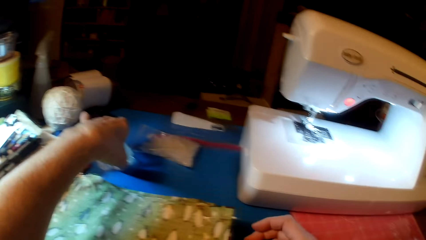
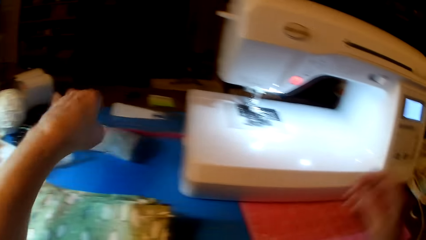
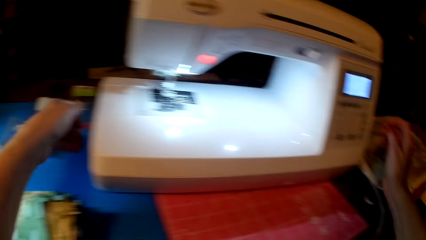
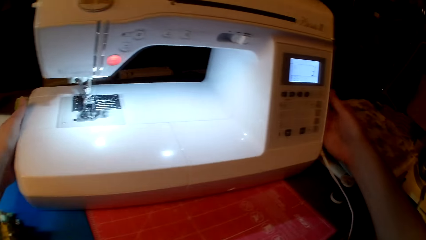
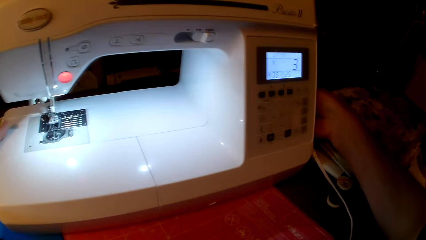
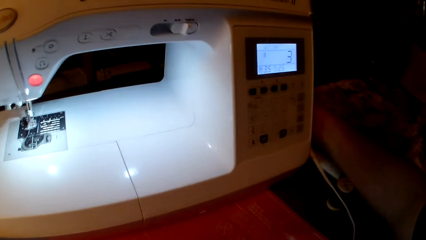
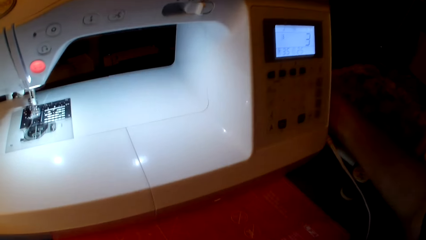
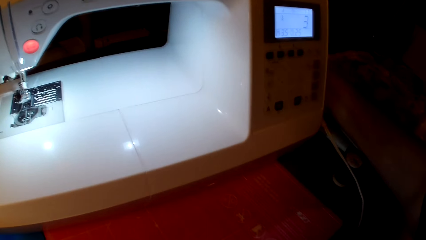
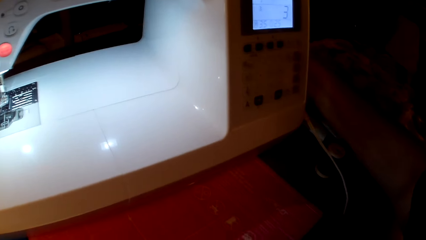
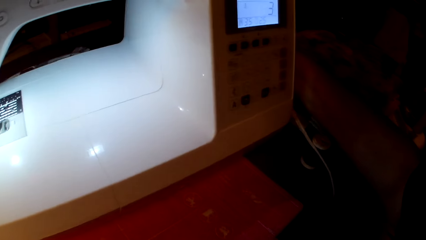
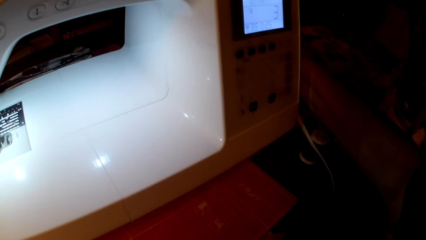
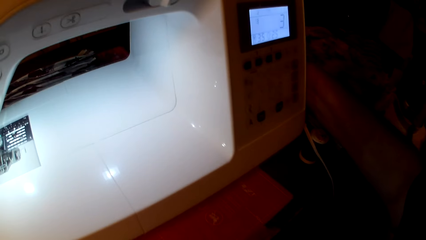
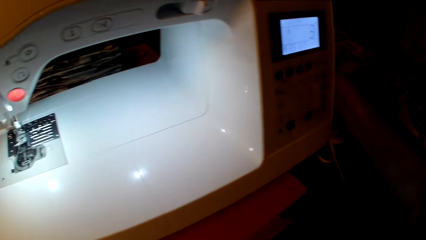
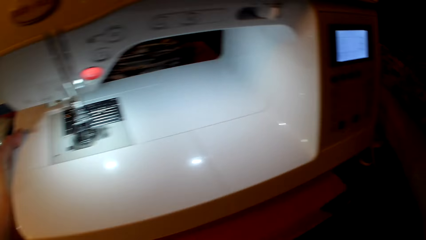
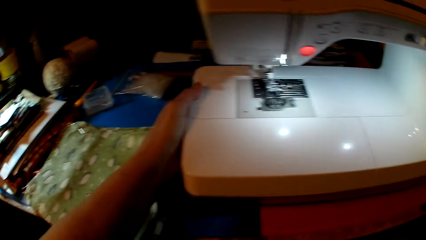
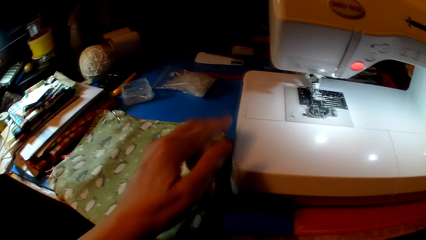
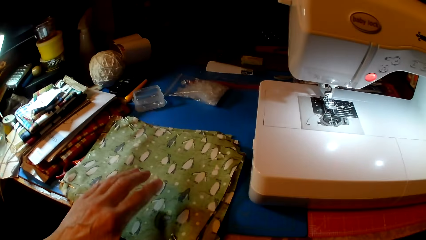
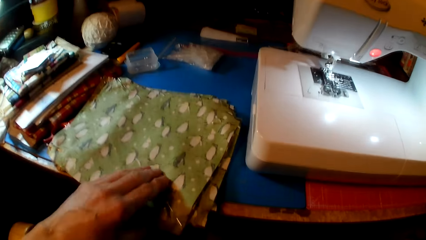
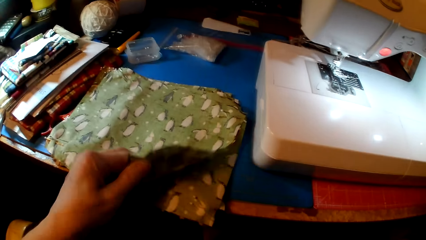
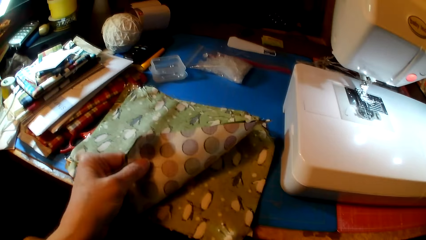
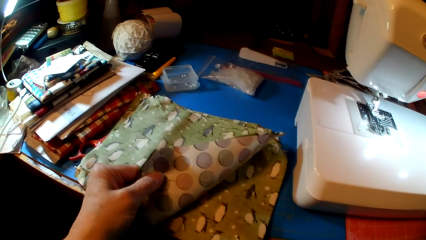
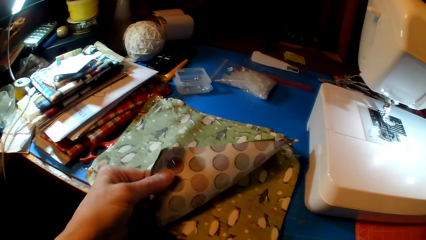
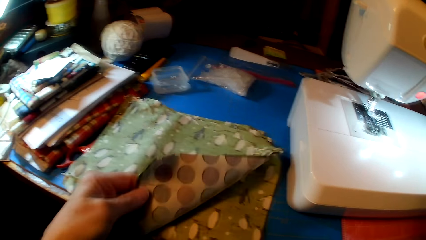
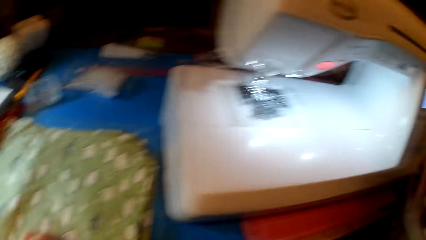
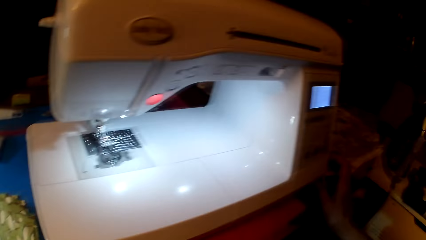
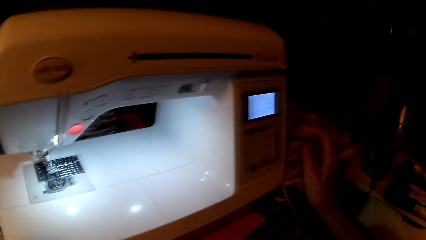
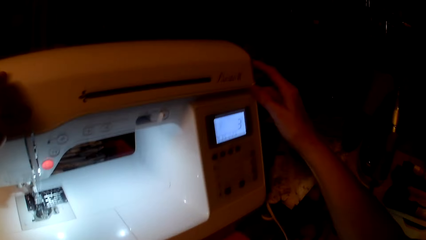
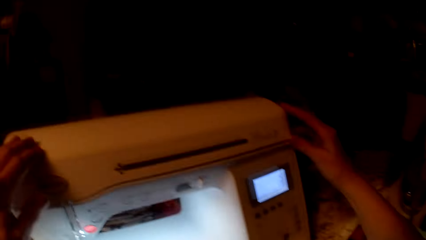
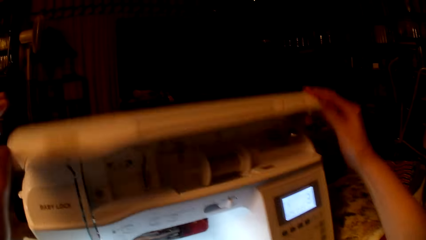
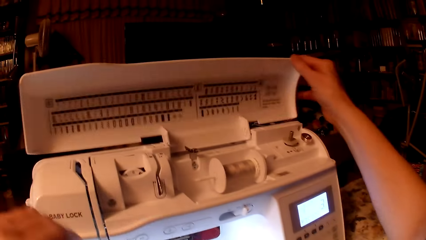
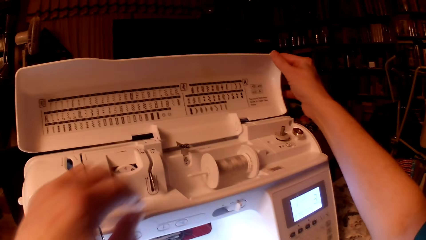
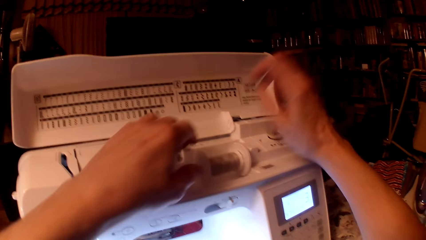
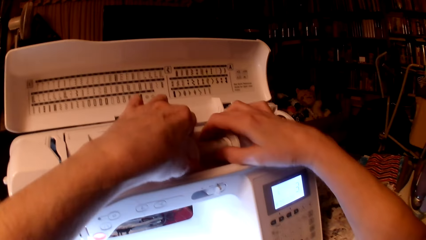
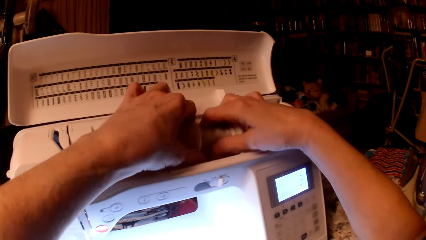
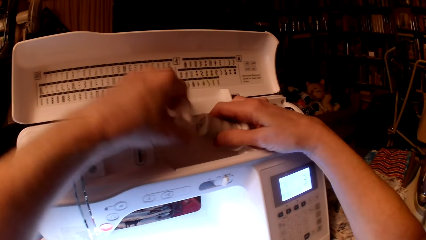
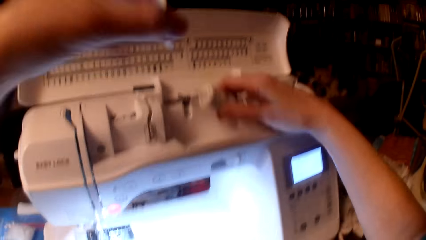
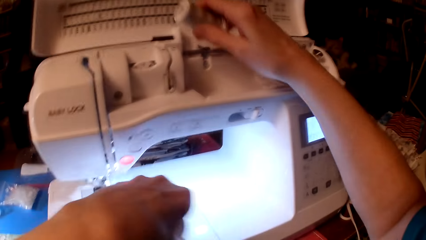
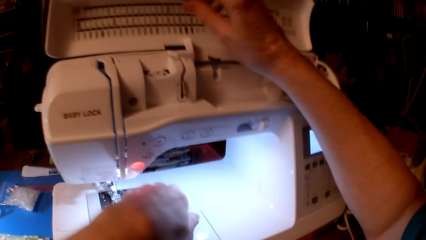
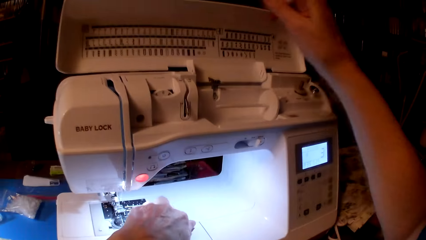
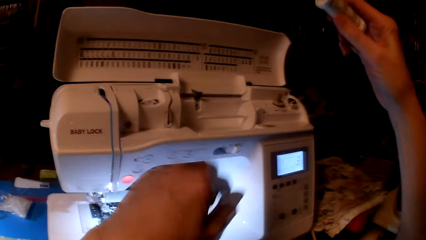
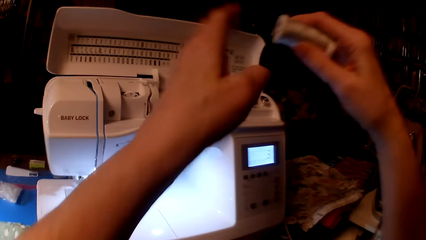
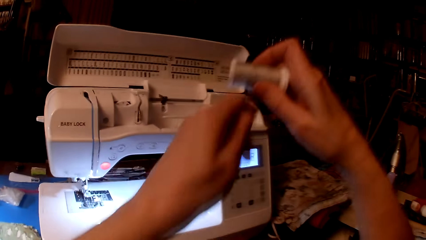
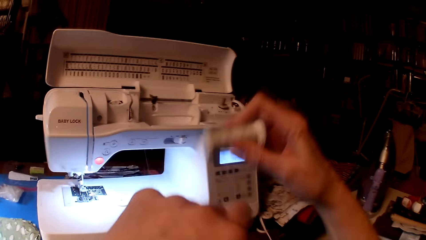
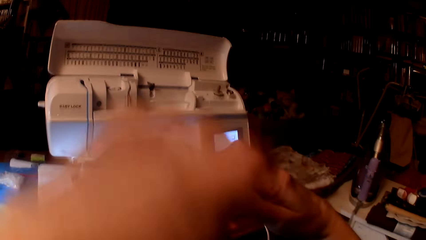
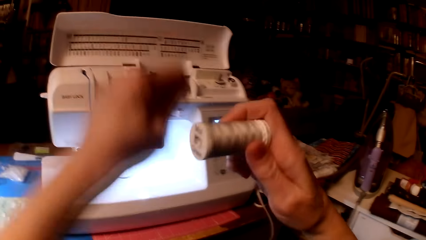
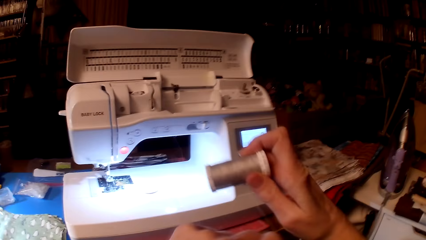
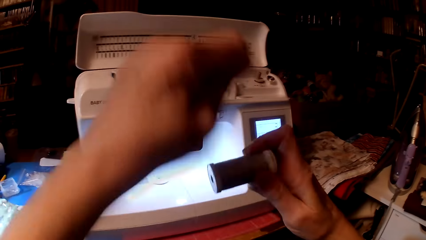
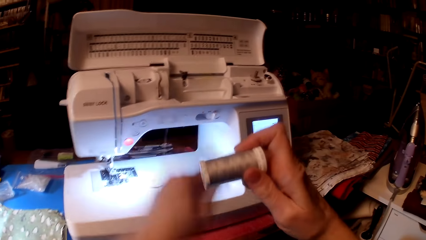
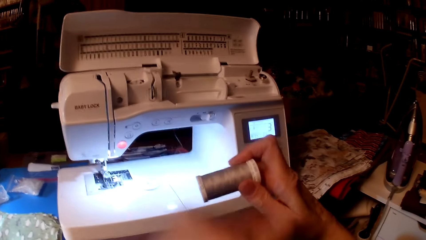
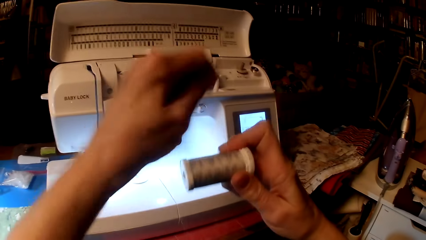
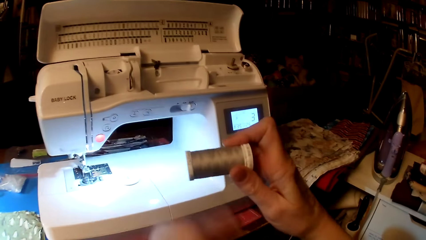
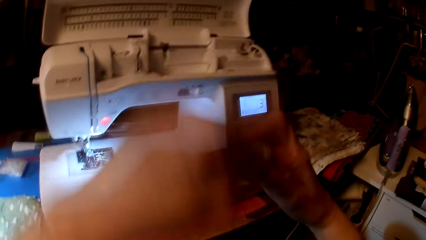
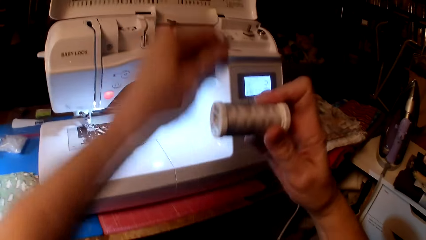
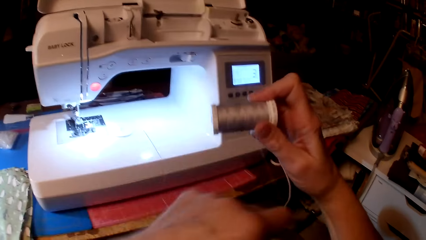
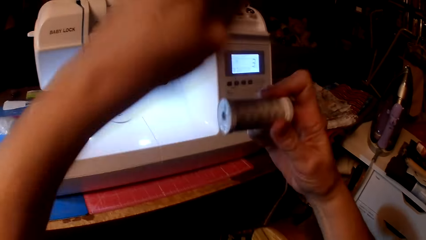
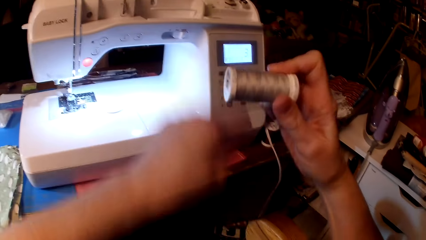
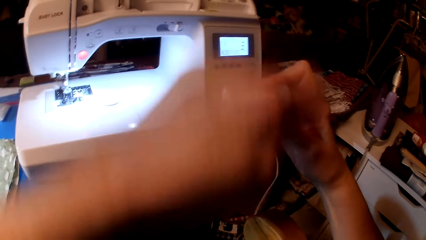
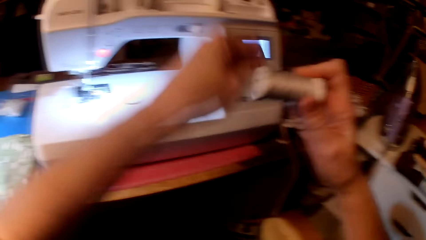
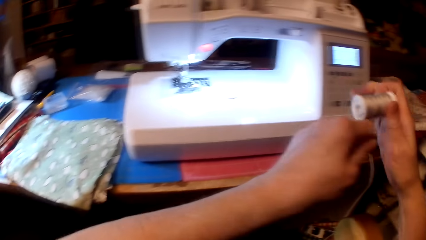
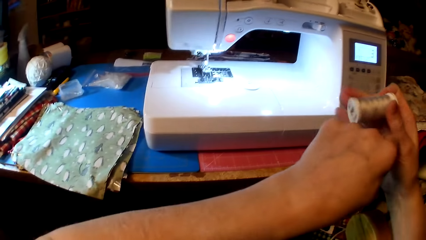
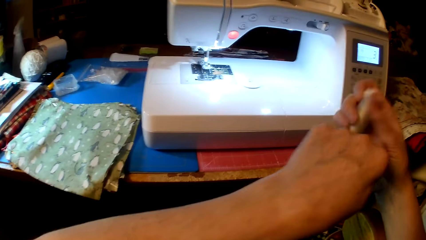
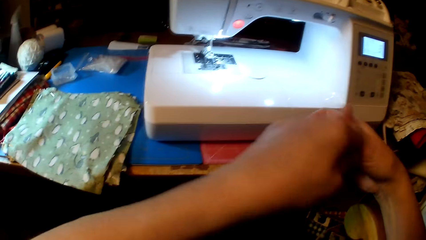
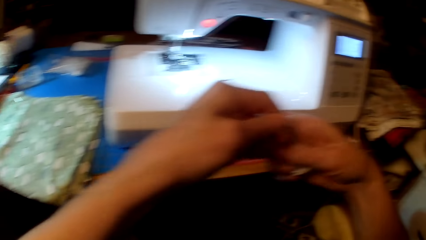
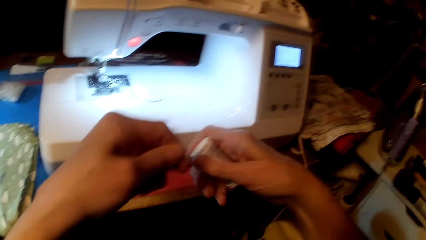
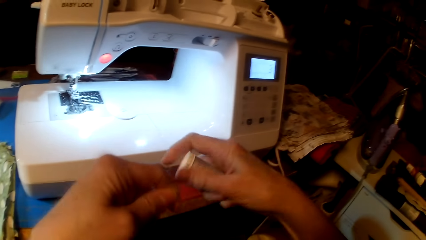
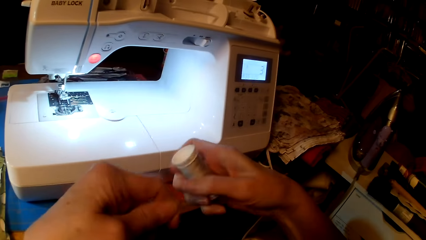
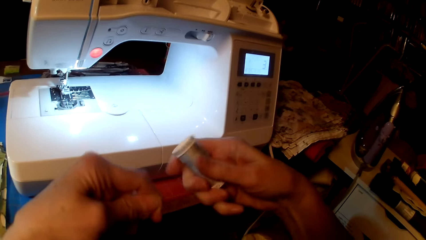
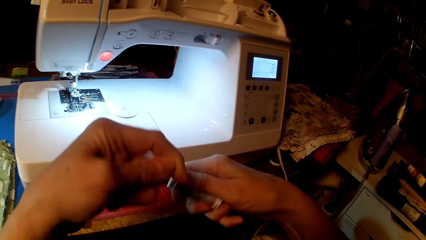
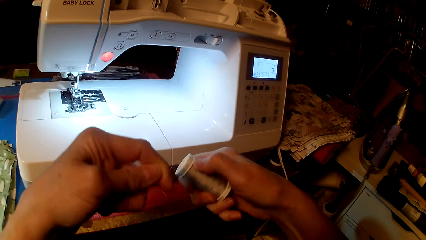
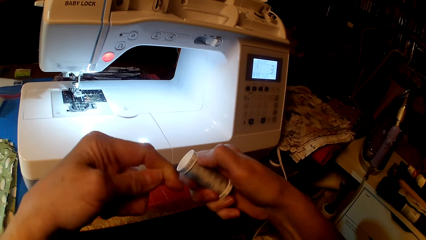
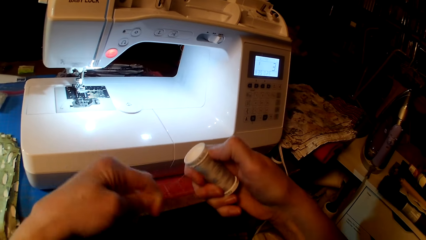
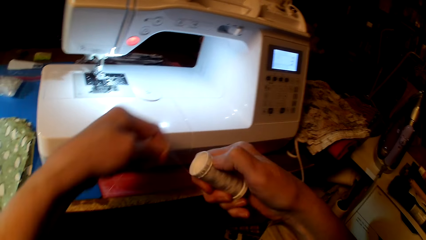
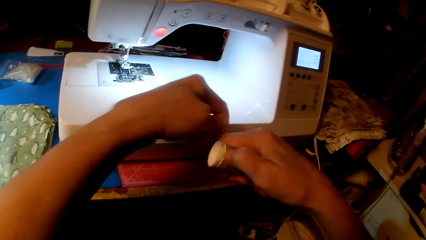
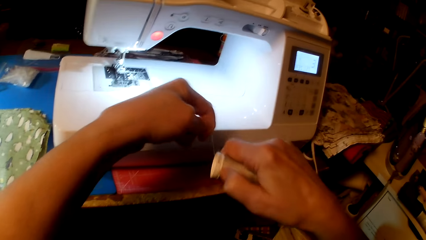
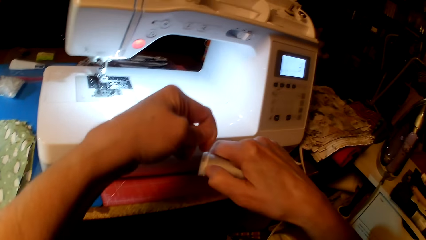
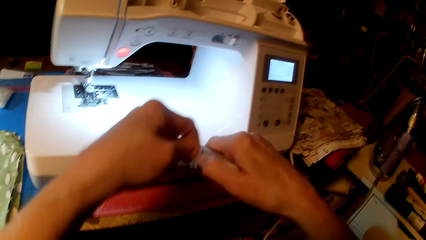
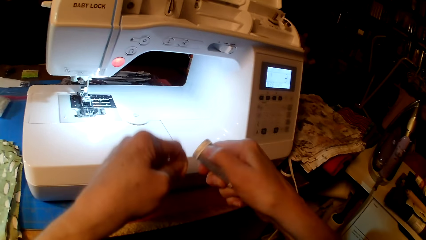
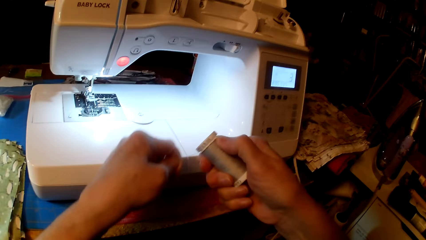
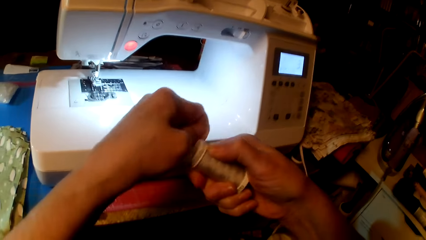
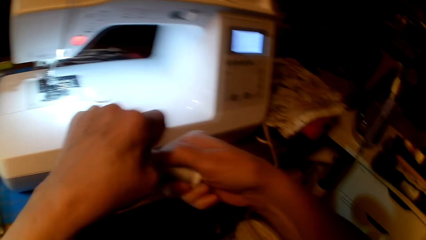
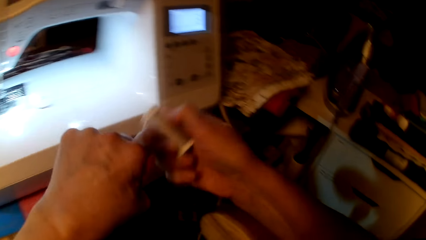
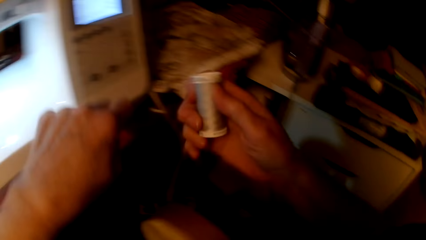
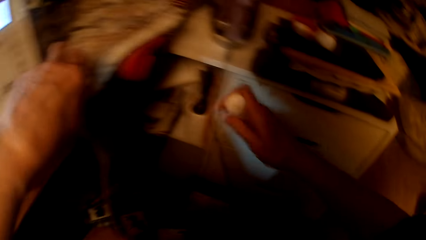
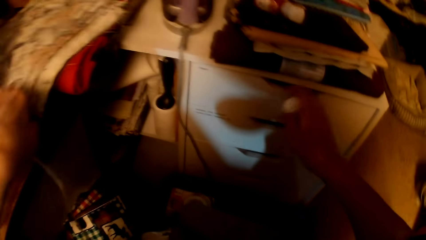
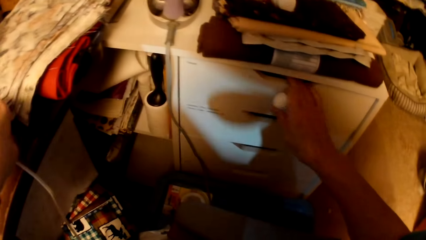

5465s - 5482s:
The camera wearer moves the clothes. They move the container. They touch the sewing machine. They move the sewing machine. They touch the fabrics. They open the sewing machine. They remove the thread, pick the thread, and roll the thread on the plastic spools.
